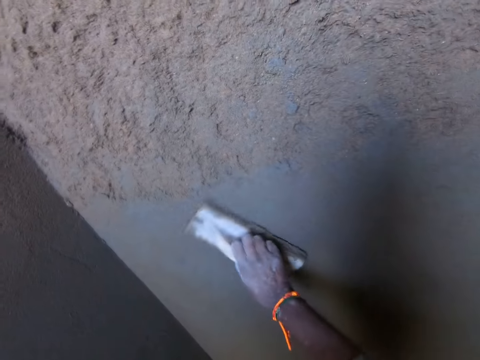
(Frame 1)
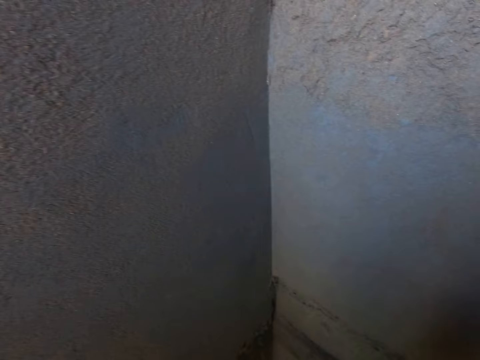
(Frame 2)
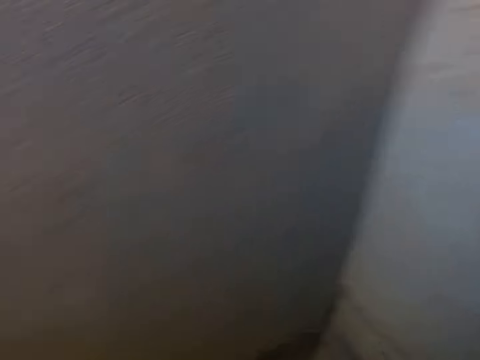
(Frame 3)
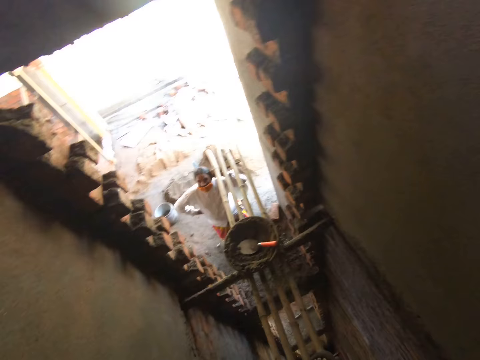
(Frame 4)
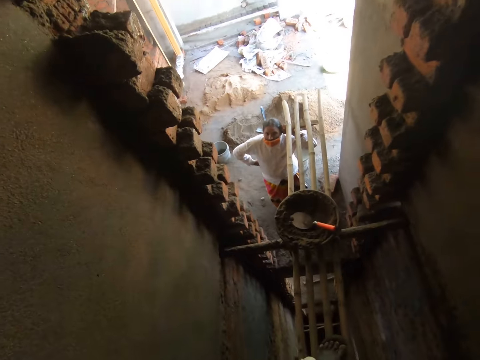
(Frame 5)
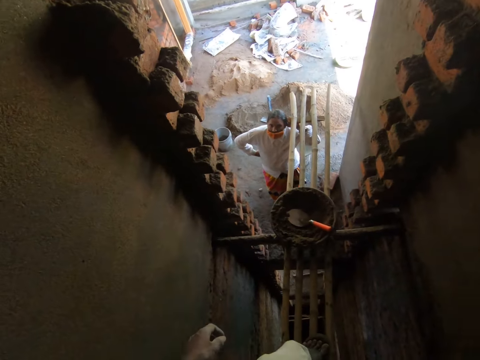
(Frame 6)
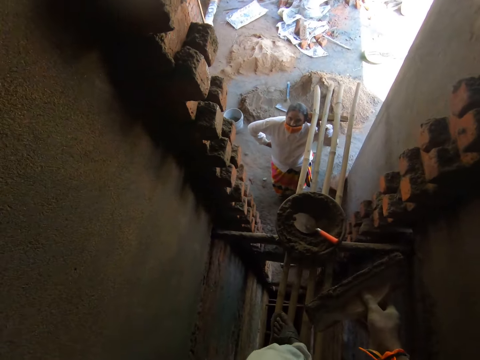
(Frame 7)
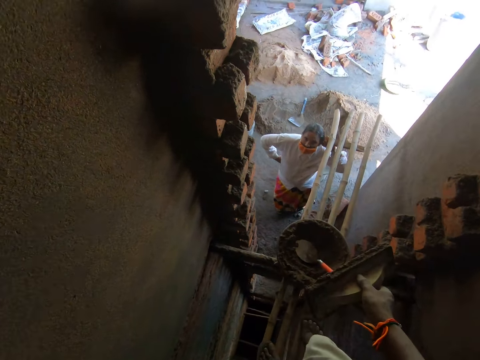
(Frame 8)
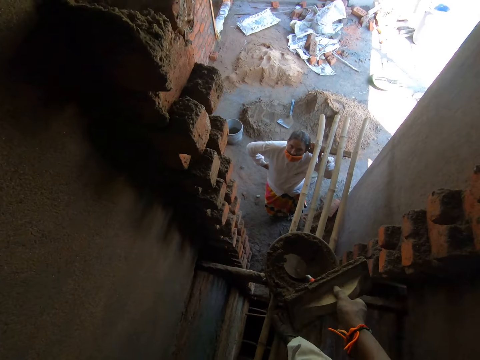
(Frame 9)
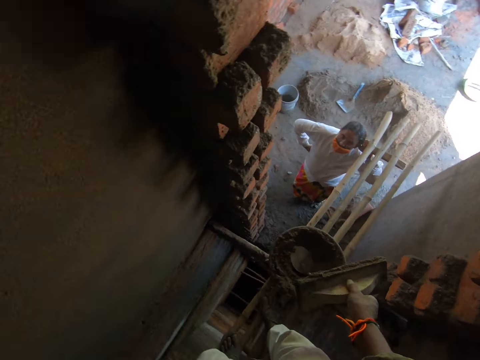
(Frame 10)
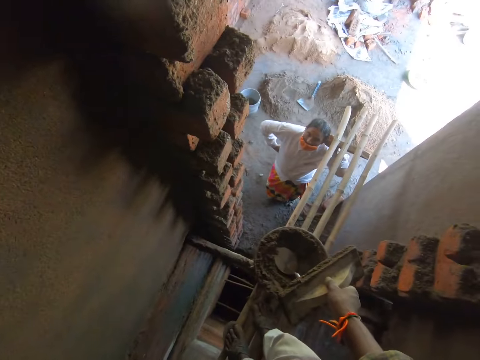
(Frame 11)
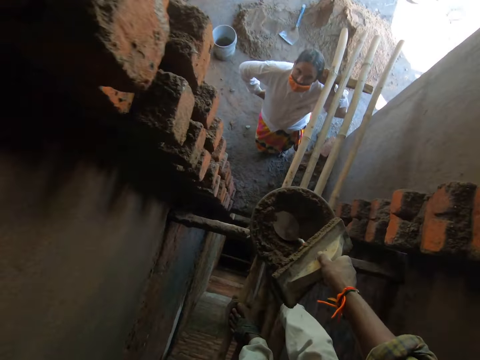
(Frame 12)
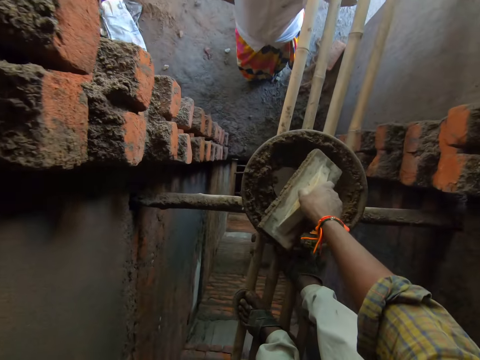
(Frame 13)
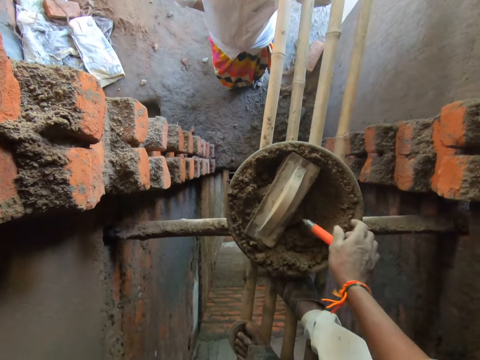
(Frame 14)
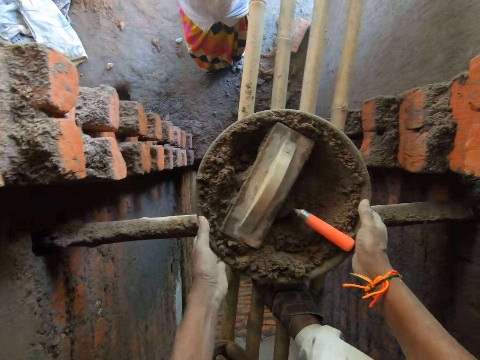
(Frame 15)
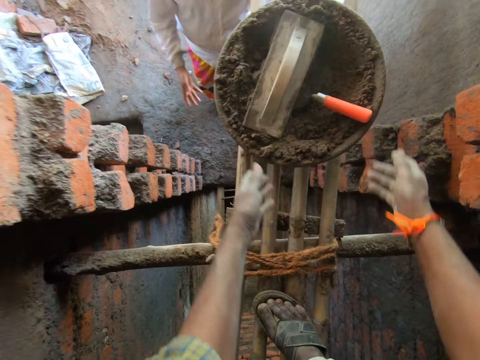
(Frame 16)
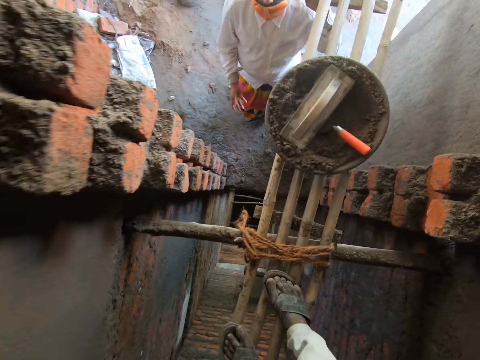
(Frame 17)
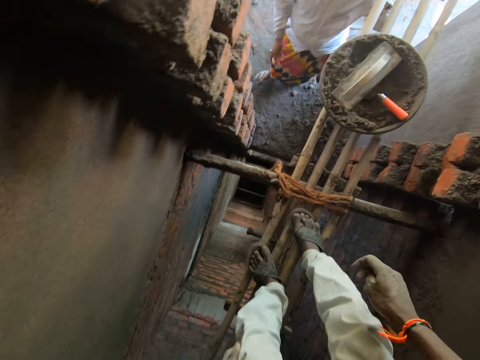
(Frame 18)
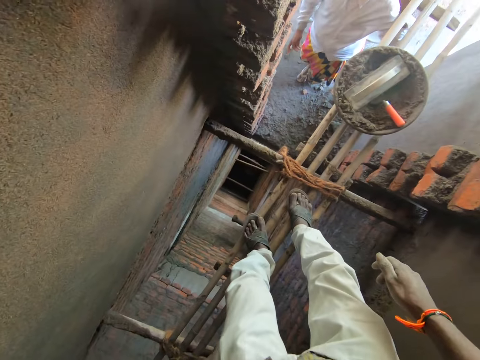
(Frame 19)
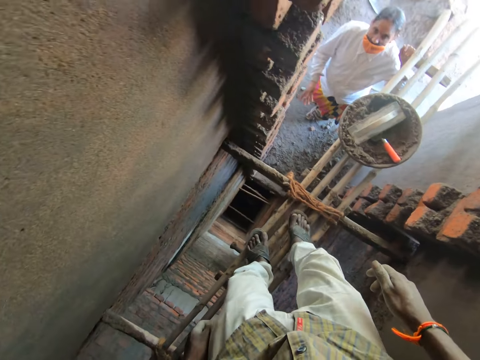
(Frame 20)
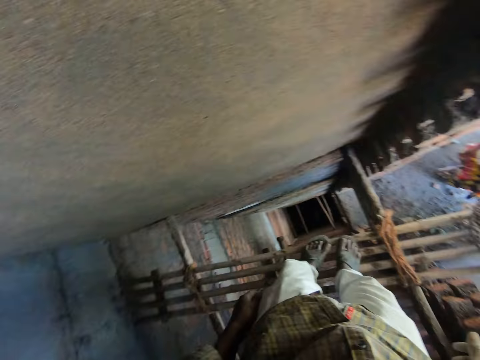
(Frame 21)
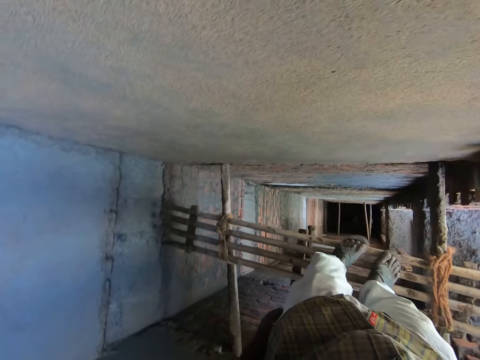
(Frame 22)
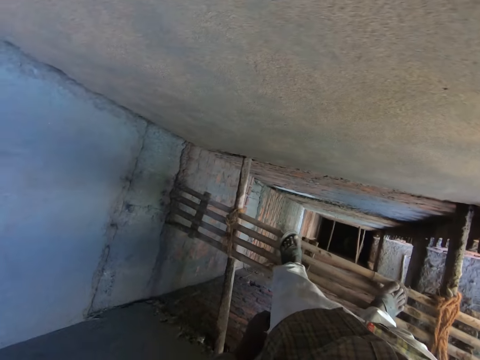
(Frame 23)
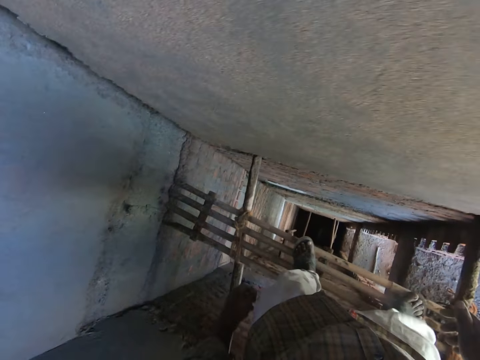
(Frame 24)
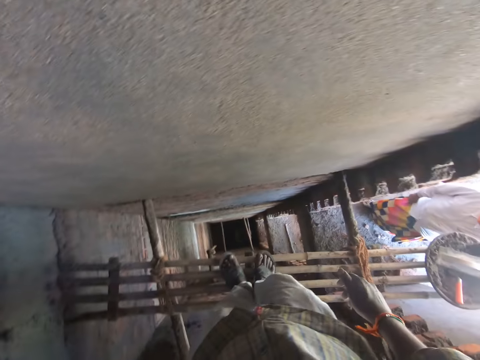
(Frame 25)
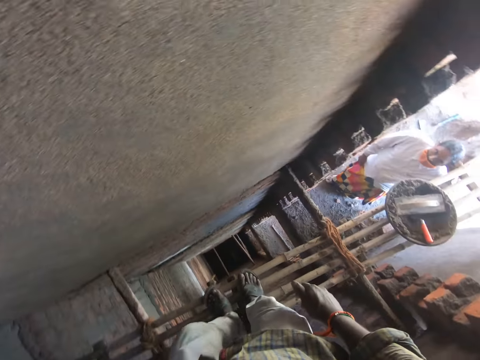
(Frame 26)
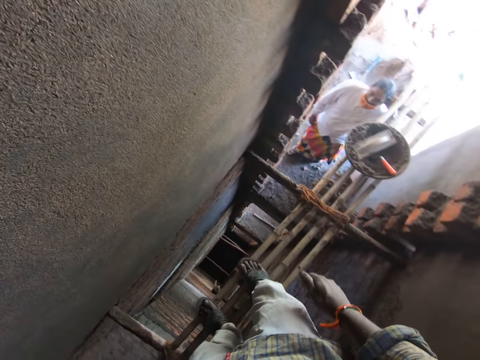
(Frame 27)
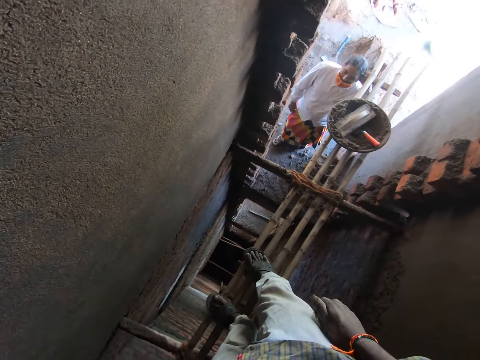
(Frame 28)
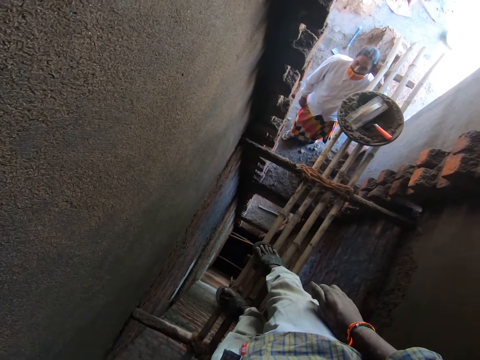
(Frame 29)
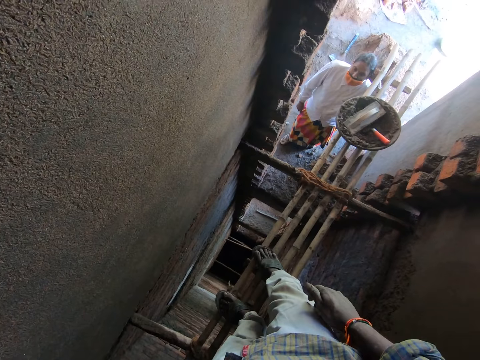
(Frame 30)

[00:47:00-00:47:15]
The camera wearer drops the wooden float in the pan on the wooden ladder with his right hand. He moves the pan on the wooden ladder with his hands. He picks up the cement bucket. He stands outside.

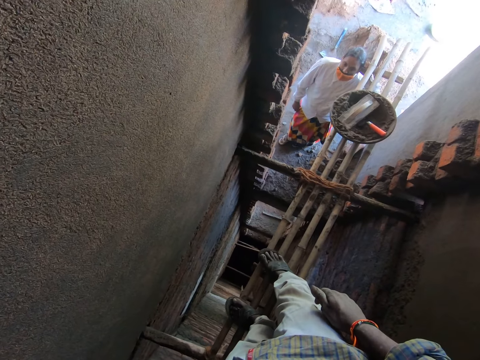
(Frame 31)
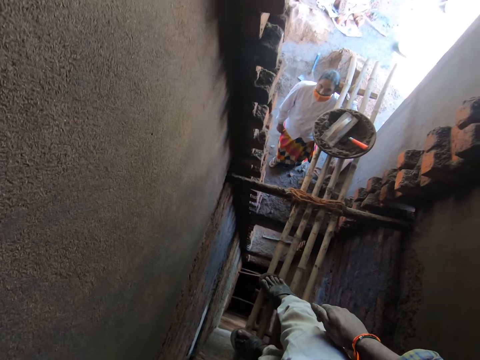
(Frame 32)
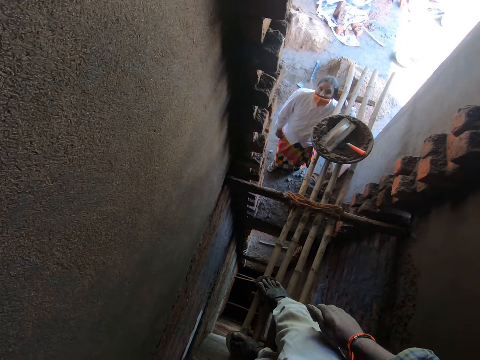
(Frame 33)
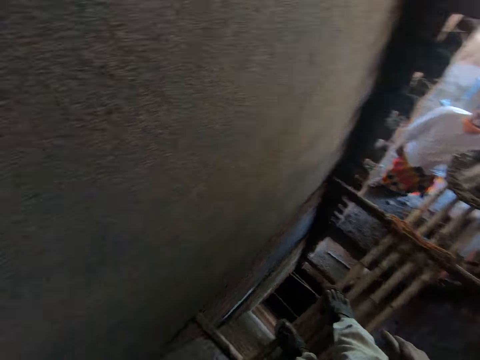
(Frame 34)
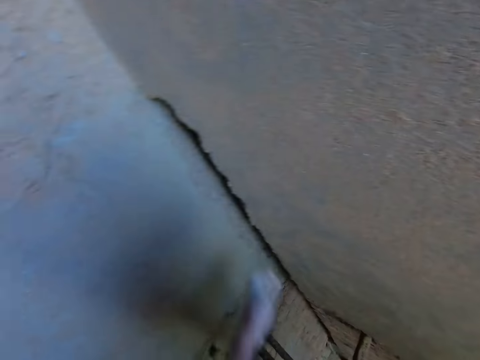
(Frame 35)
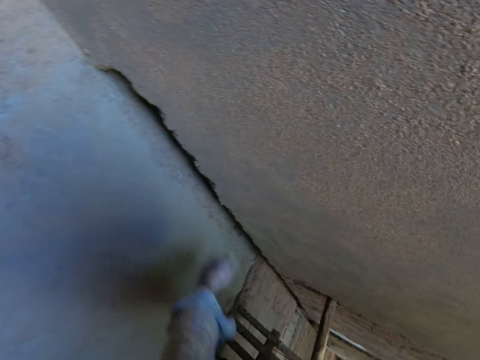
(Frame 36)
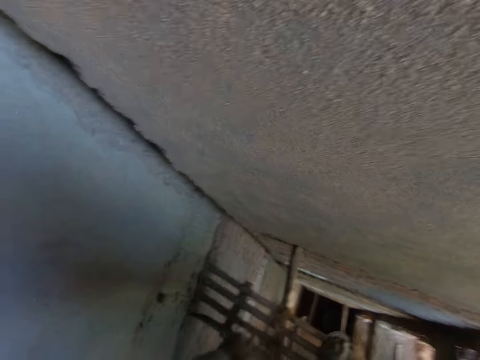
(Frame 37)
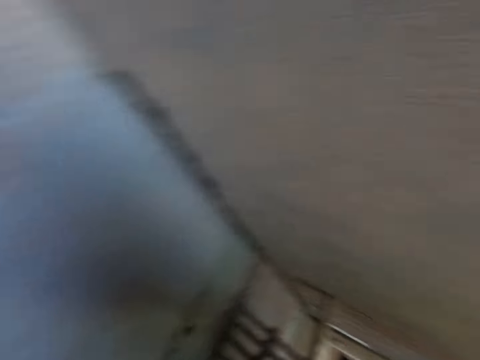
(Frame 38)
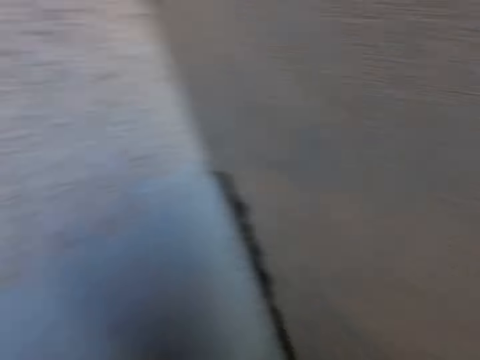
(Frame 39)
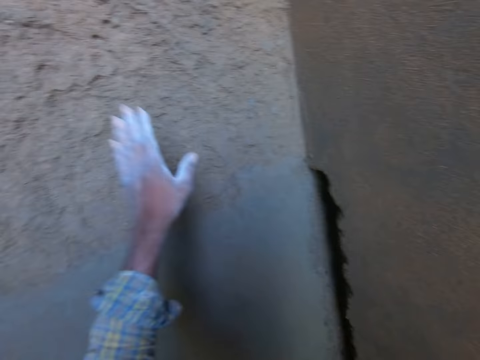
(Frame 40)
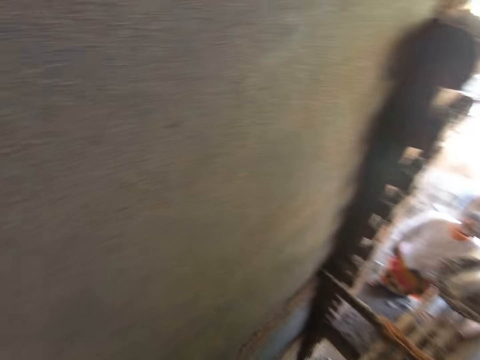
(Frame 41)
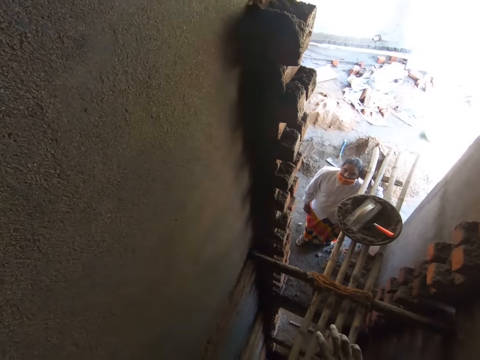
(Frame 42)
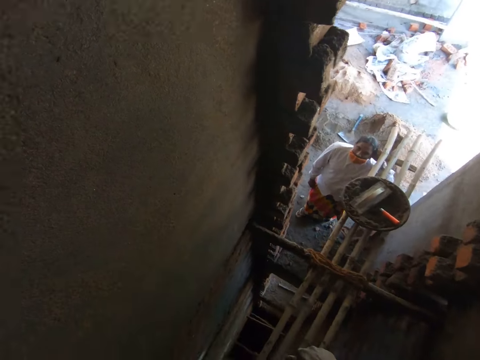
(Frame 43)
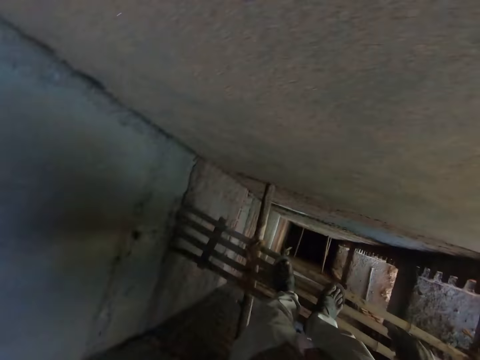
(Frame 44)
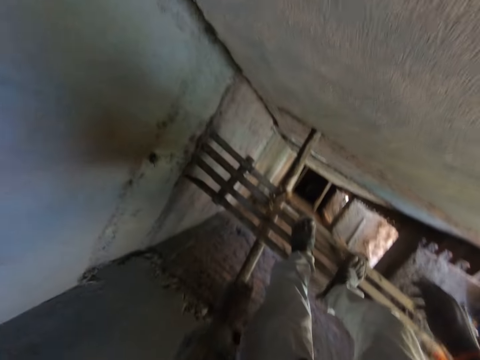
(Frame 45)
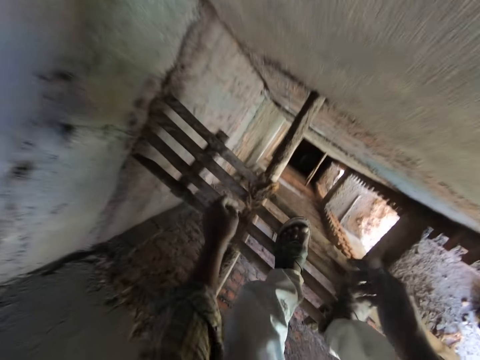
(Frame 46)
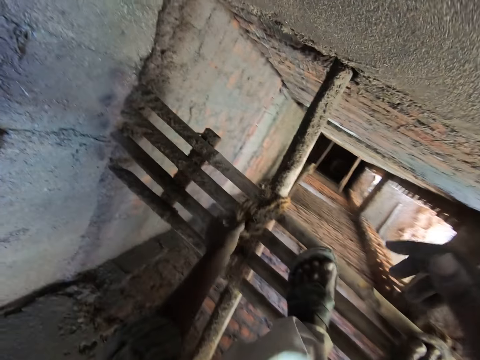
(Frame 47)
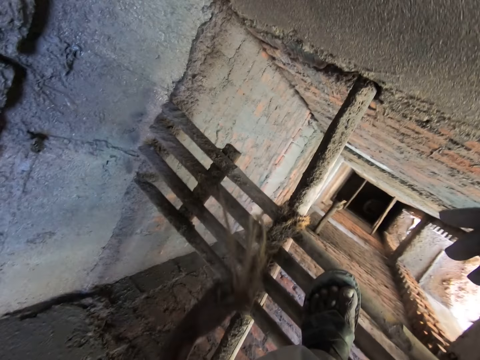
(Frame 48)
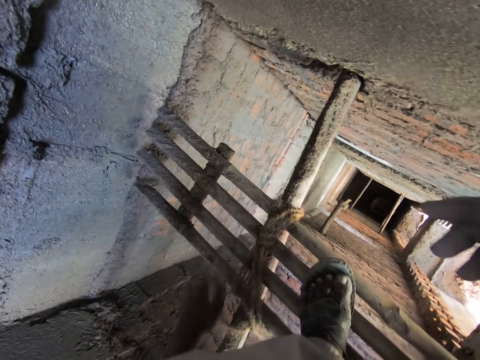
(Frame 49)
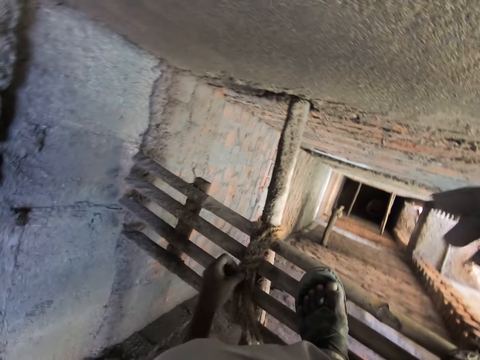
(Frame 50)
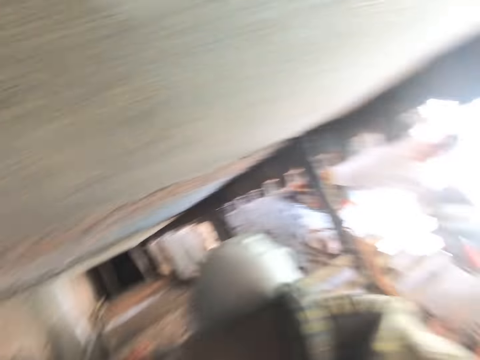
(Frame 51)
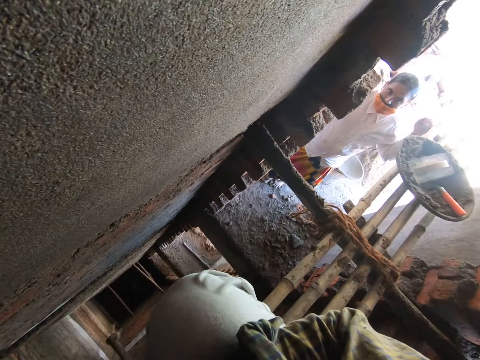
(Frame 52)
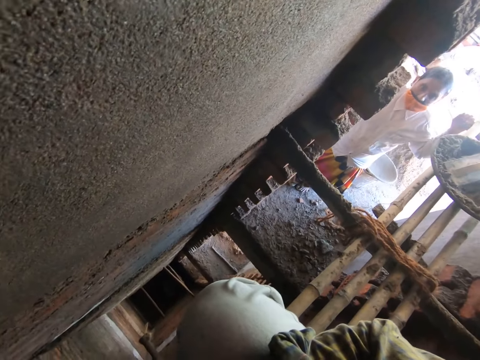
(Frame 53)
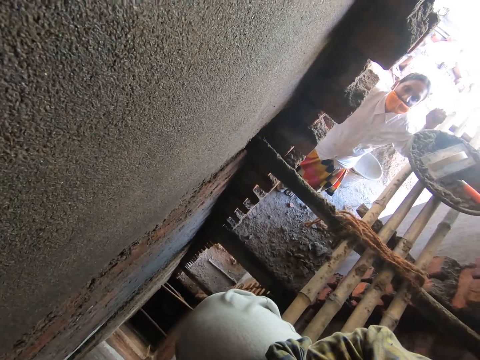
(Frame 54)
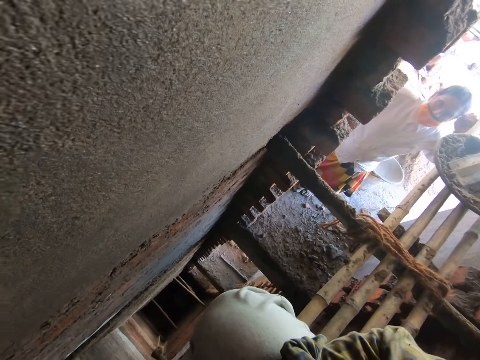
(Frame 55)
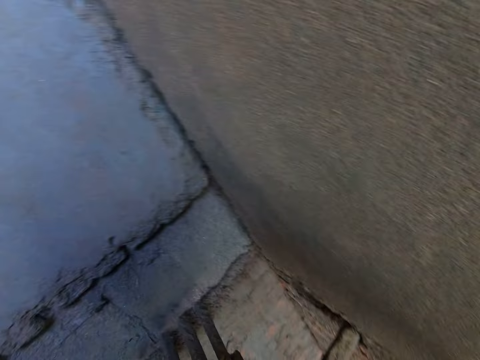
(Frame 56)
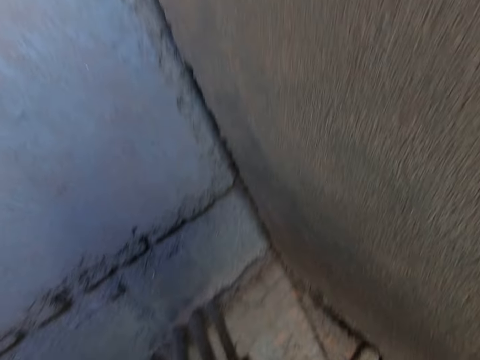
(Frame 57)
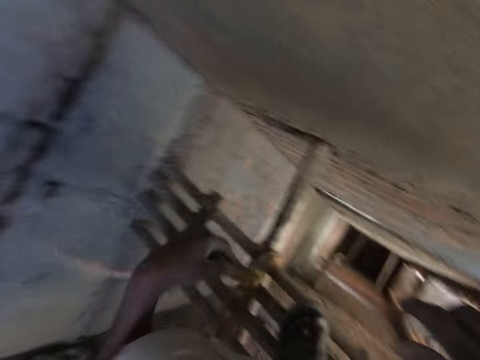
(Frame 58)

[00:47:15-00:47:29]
The camera wearer talks to a woman. He unties a rope on the wooden ladder with his left hand. He bends down and picks up the rope. The woman interacts with the camera wearer. The camera wearer talks to the woman.
